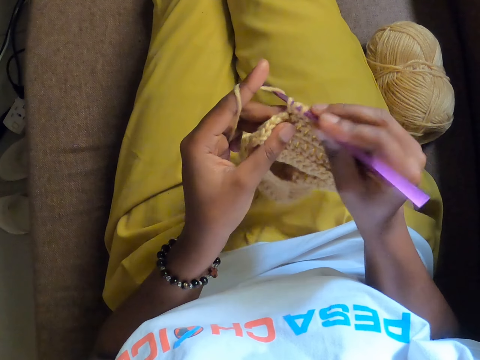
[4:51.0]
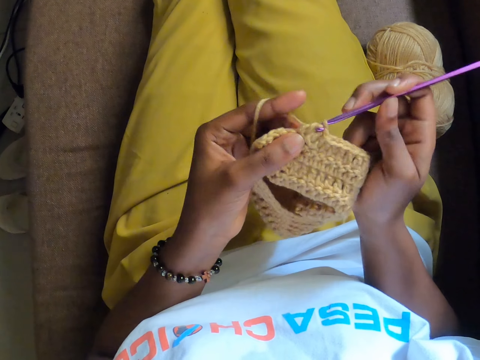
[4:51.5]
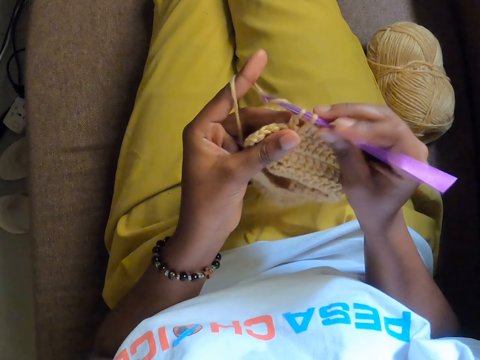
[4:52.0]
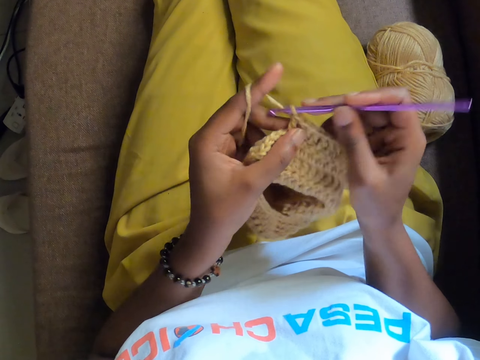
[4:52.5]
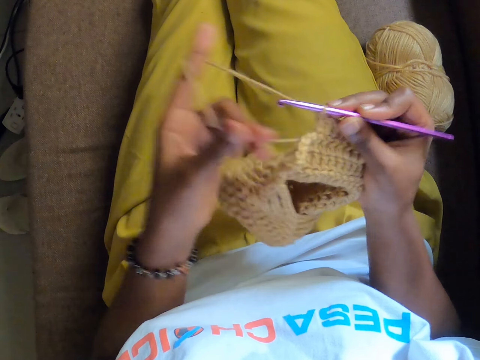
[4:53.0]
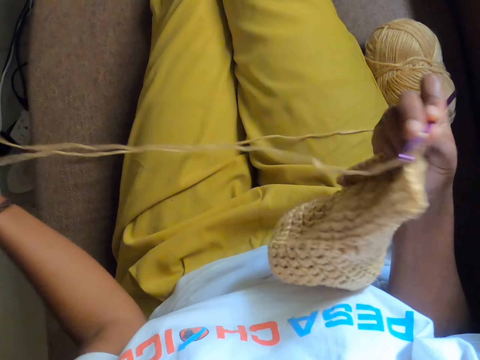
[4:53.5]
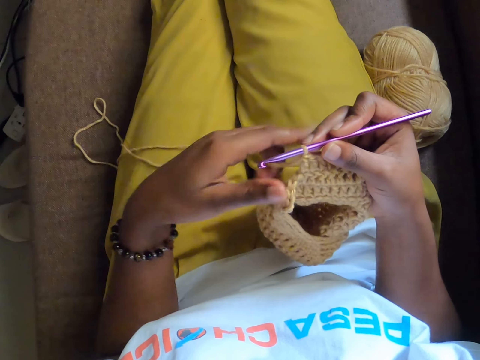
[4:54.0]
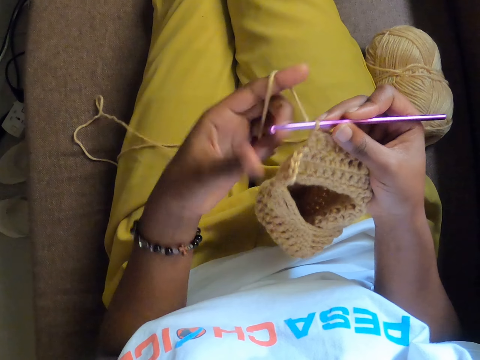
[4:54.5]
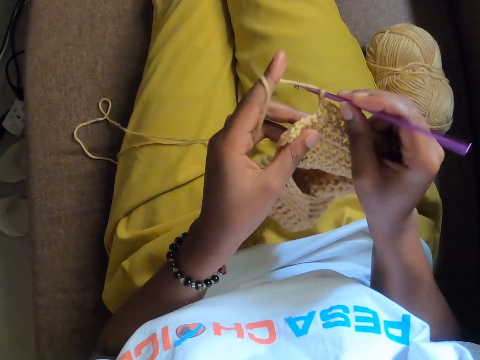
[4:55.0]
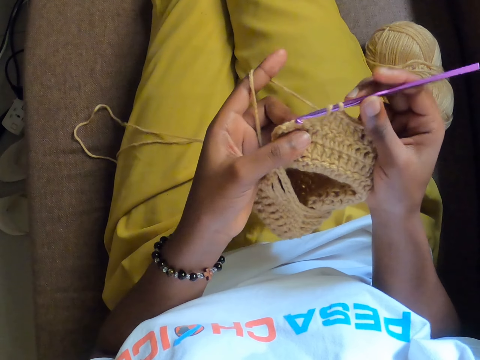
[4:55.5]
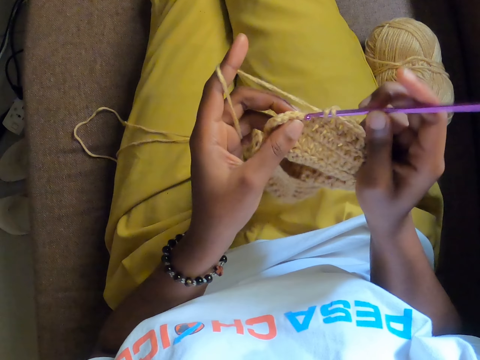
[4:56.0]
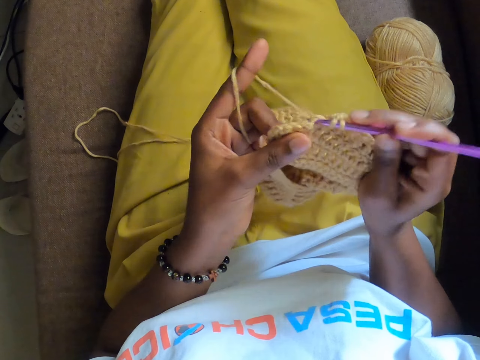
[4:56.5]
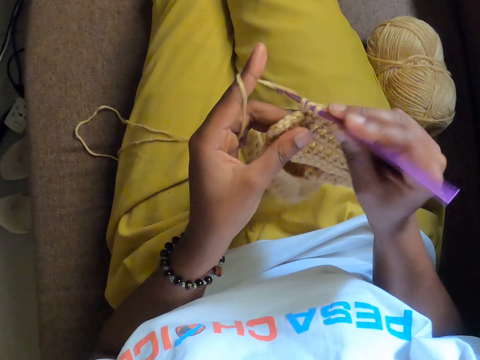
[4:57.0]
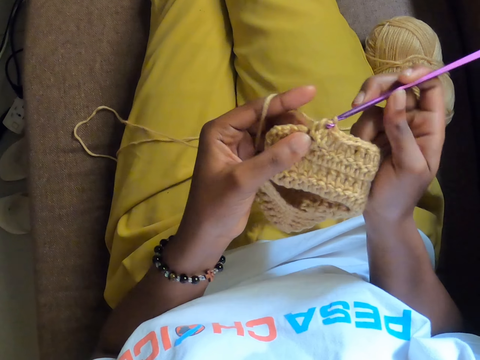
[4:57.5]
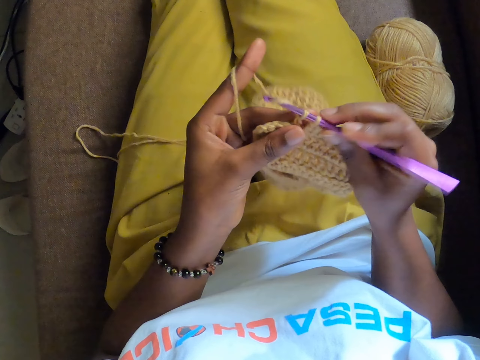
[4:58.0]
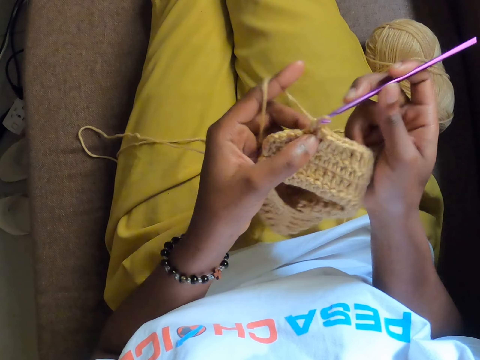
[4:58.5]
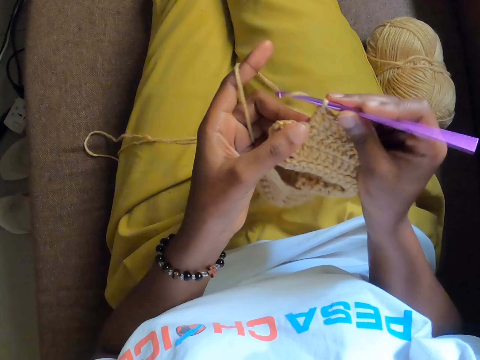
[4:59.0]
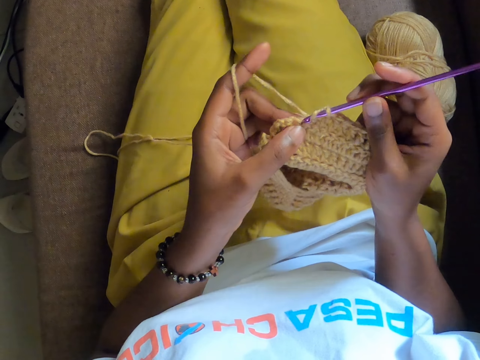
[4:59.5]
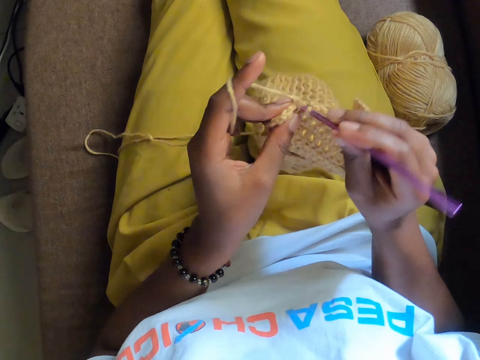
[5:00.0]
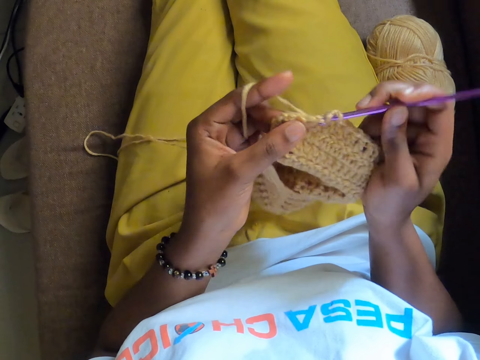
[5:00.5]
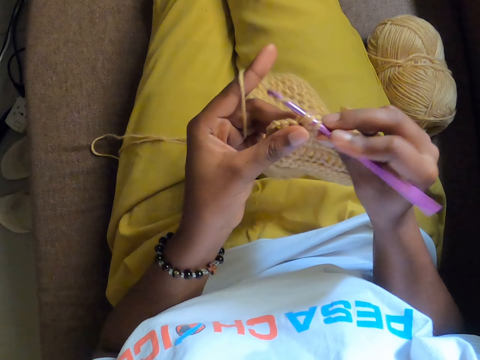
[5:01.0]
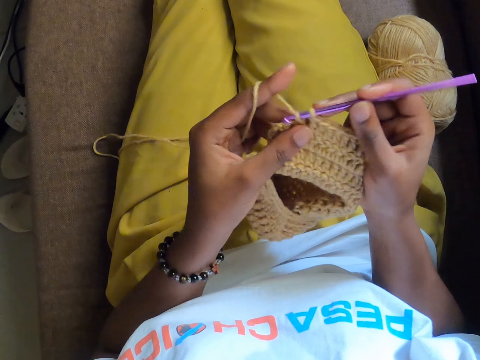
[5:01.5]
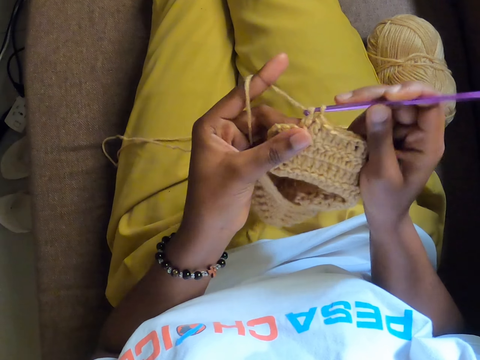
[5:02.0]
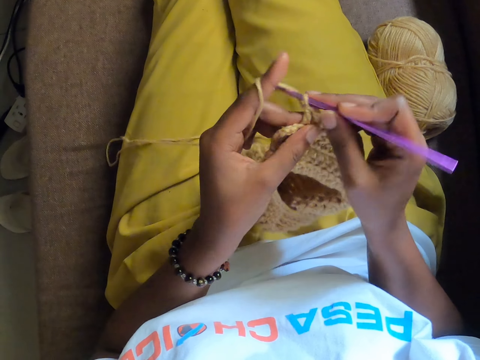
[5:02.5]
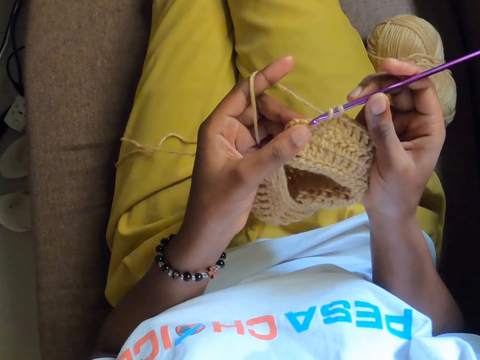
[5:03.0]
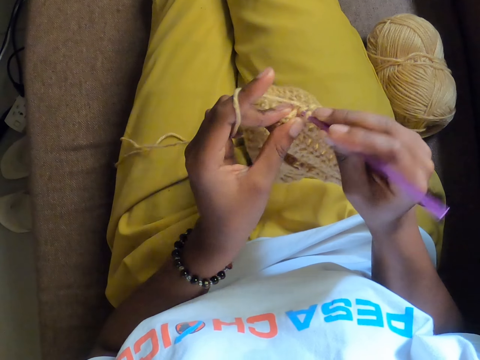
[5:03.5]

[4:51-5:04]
The camera wearer pulls the crochet yarn with her left hand. She holds the crochet yarn with both hands. She crochets a cloth with both hands.

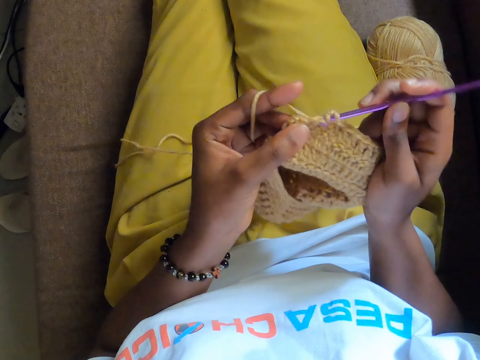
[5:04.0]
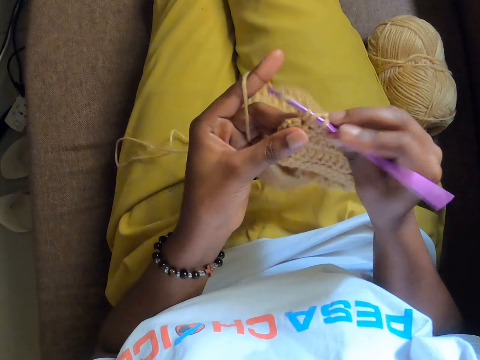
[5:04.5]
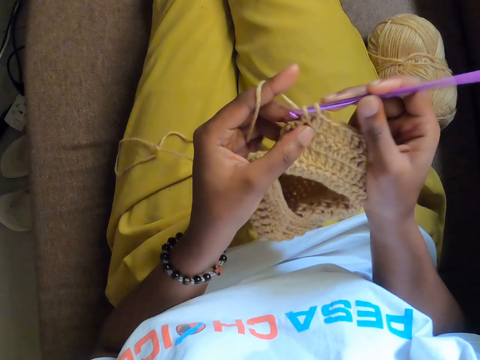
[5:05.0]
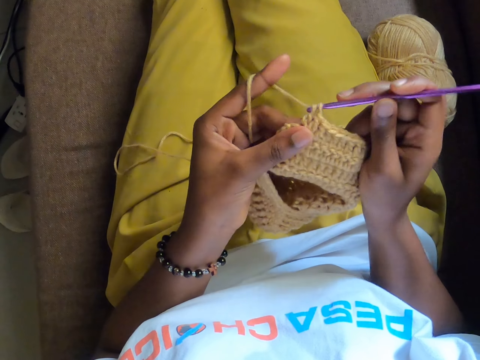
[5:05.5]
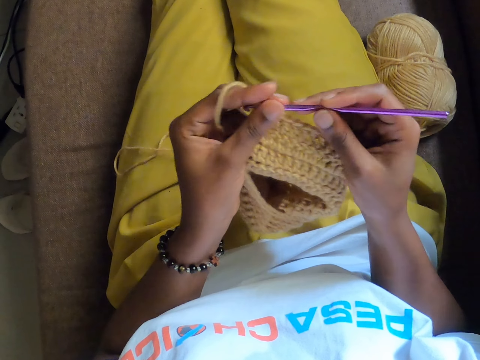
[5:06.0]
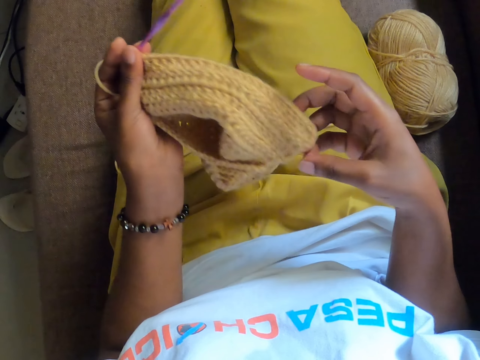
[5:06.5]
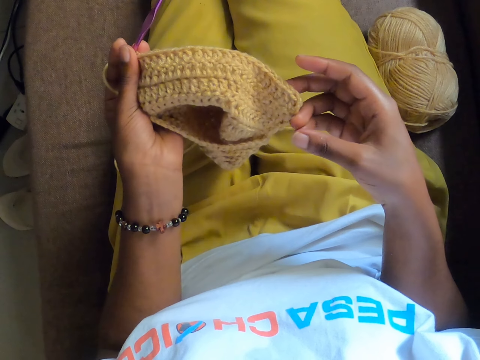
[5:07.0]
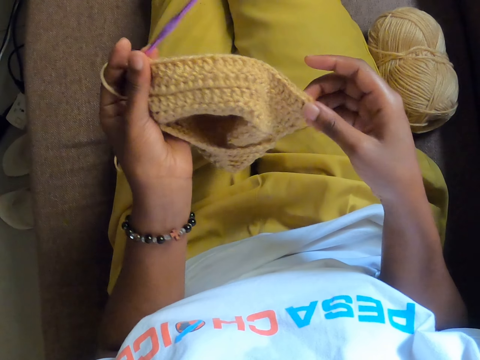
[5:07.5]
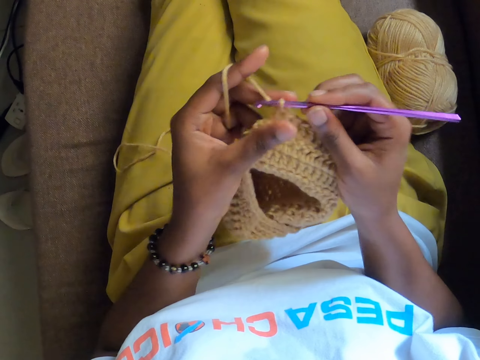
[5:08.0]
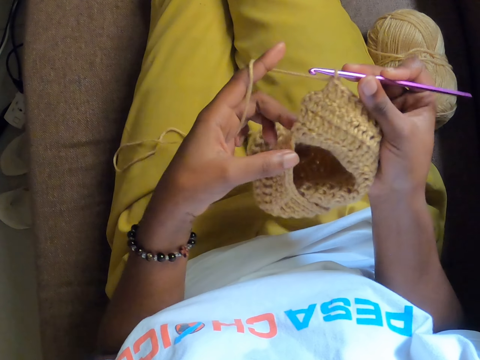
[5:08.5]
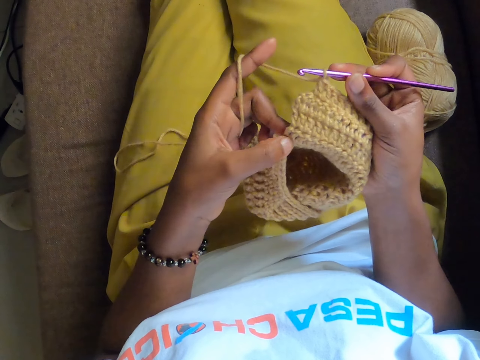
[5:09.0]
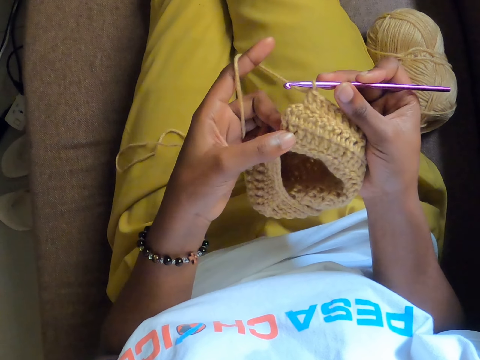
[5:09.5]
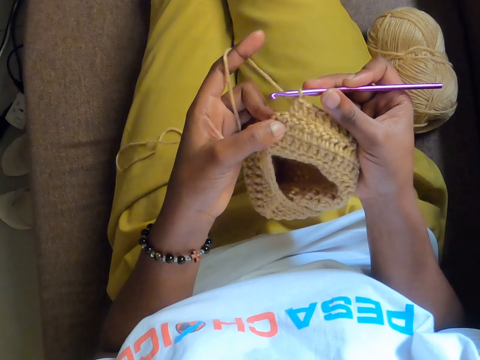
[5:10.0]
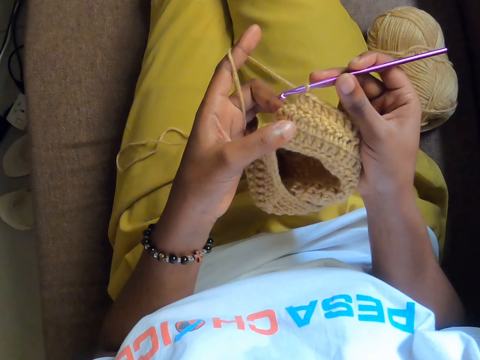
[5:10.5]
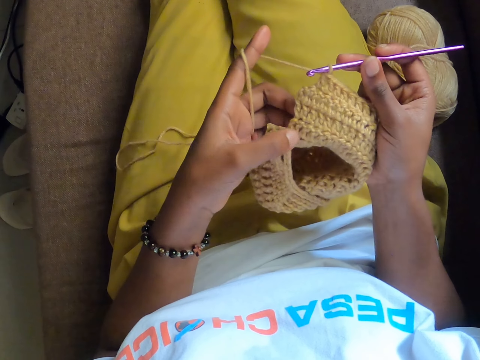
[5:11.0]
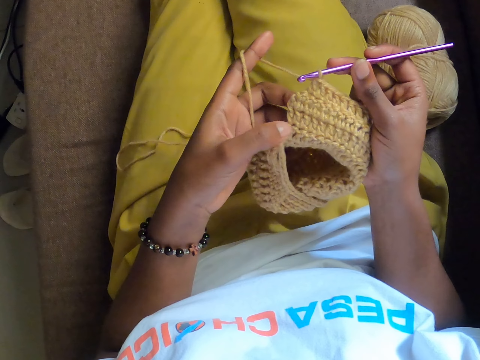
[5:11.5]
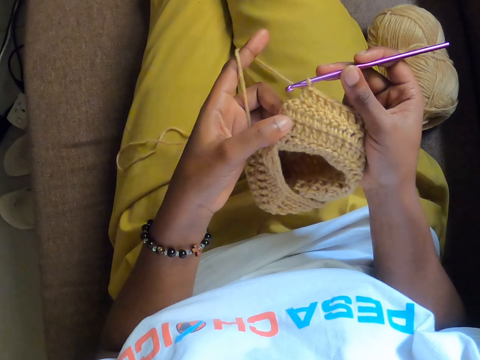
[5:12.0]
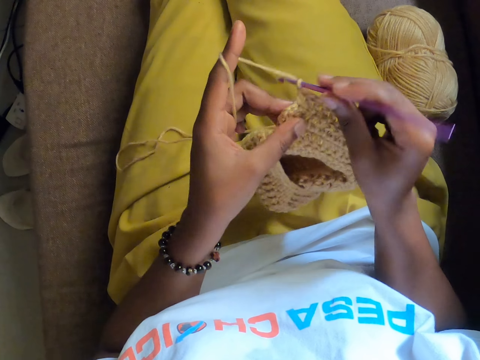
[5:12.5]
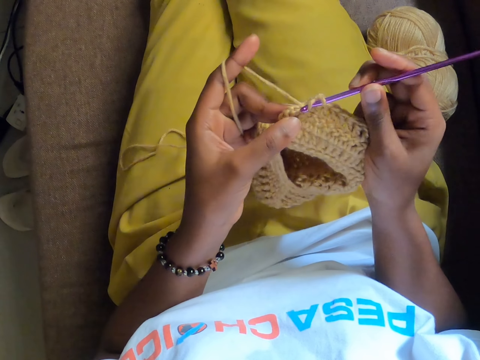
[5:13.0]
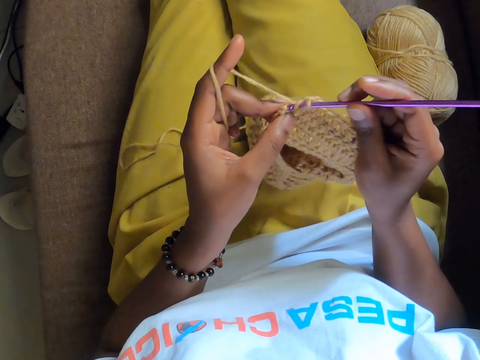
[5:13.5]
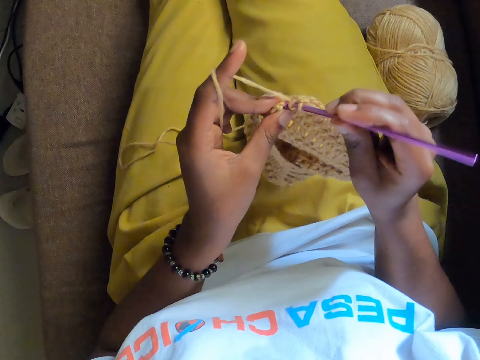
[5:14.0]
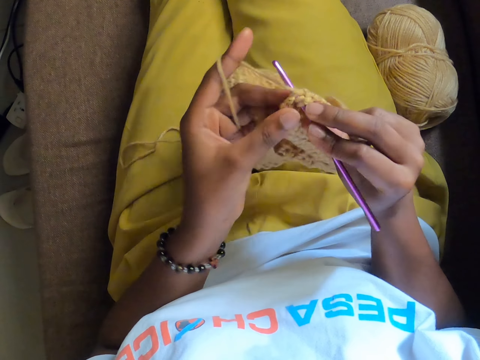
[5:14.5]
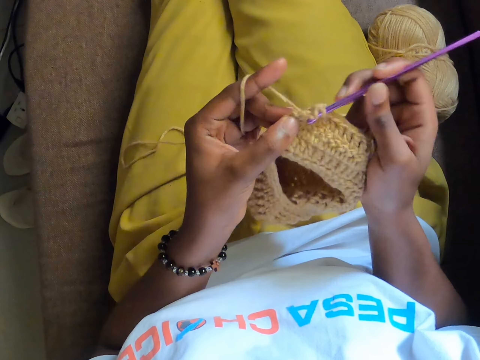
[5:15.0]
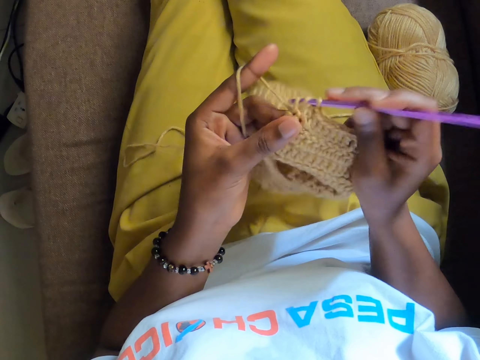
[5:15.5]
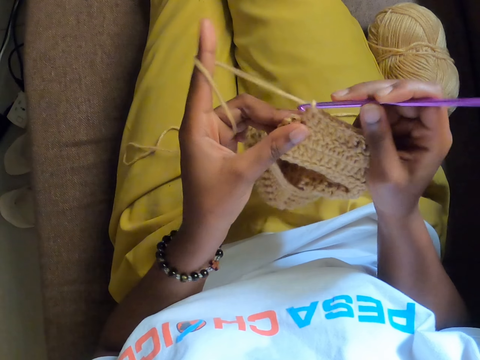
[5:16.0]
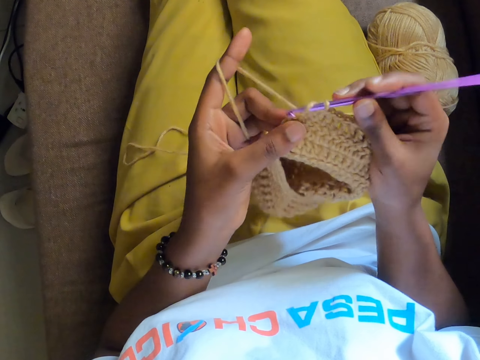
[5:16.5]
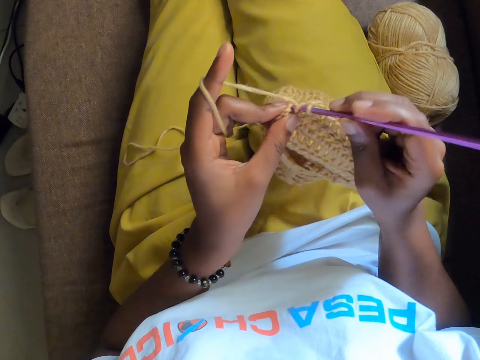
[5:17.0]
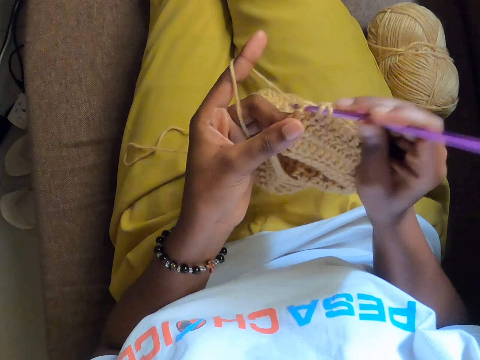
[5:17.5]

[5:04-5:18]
The camera wearer crochets with both hands.
